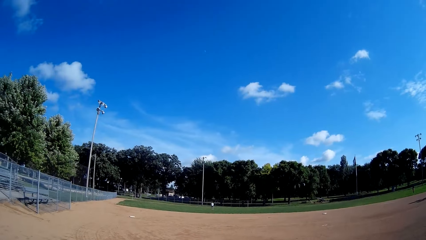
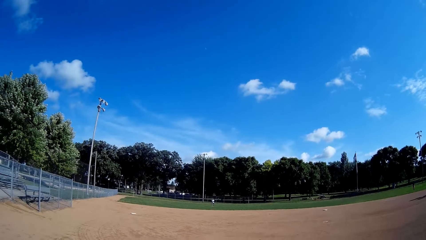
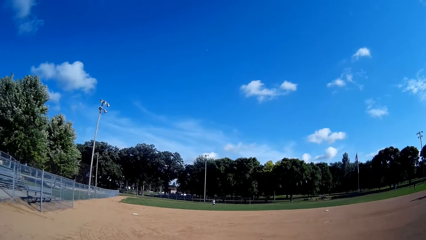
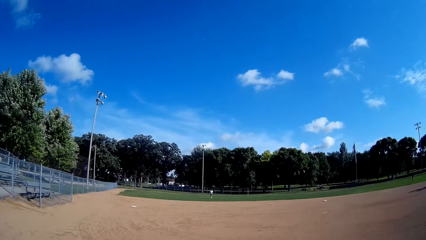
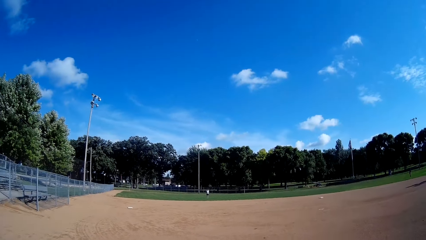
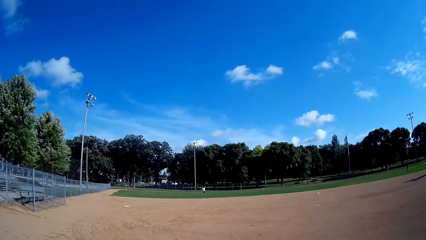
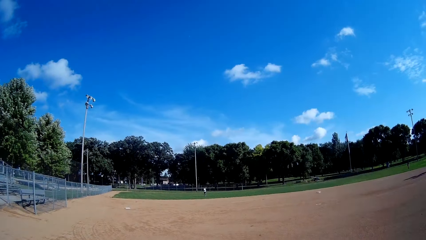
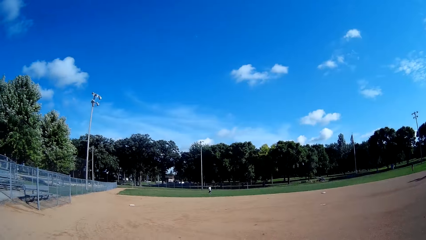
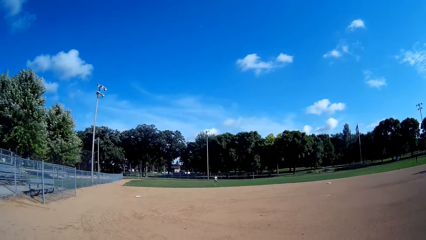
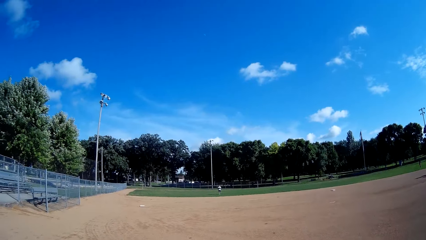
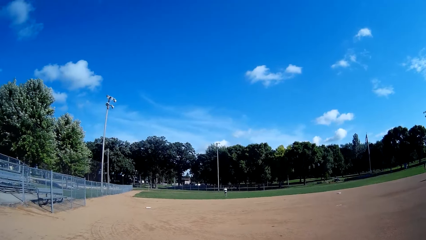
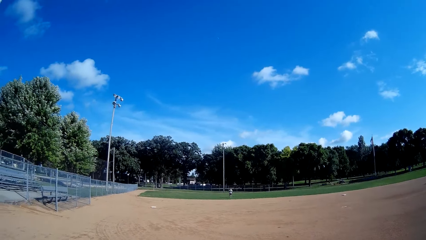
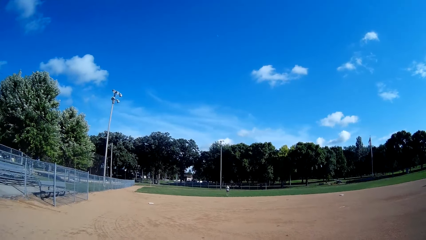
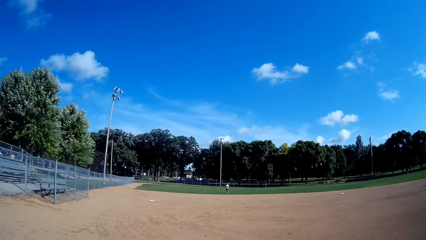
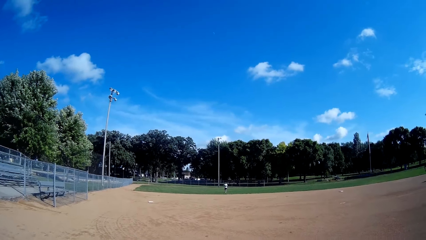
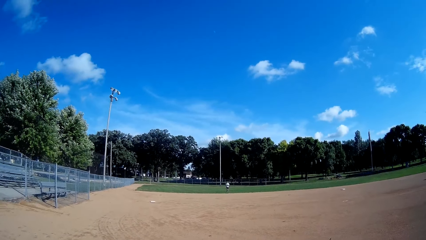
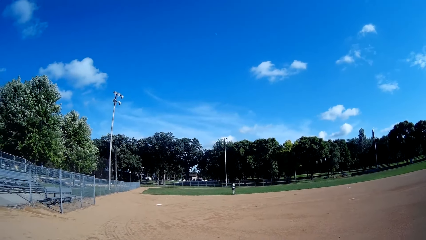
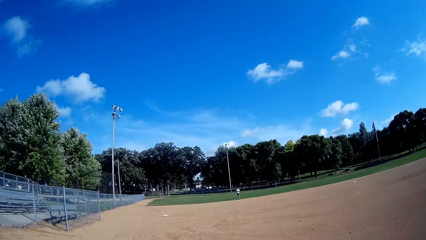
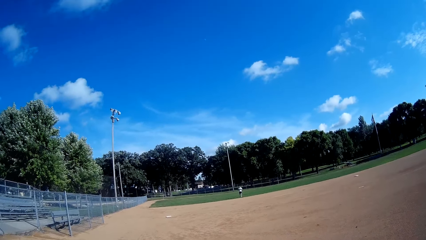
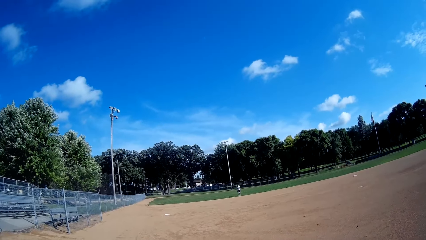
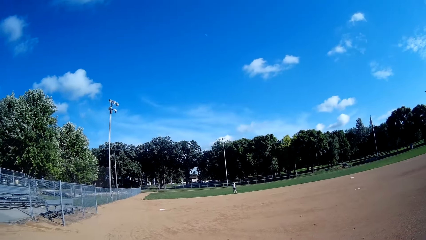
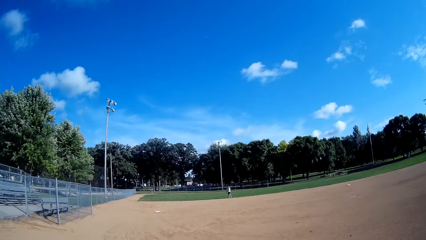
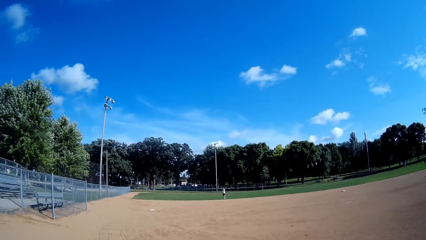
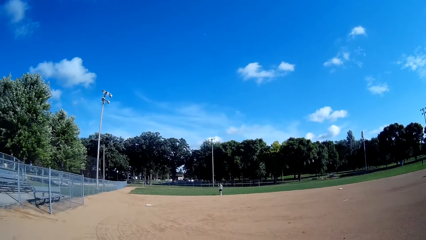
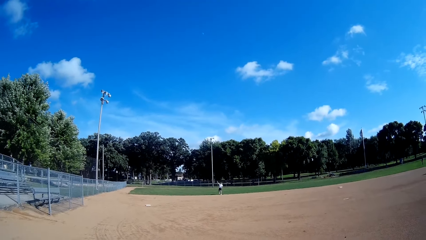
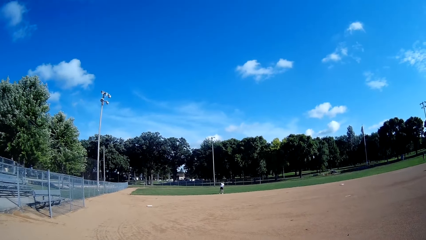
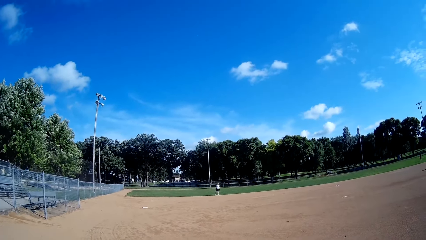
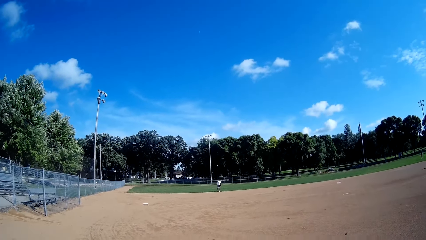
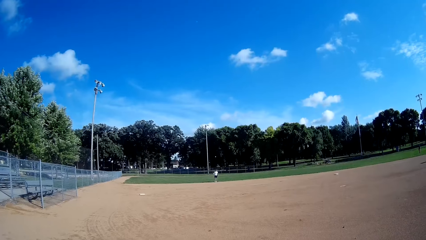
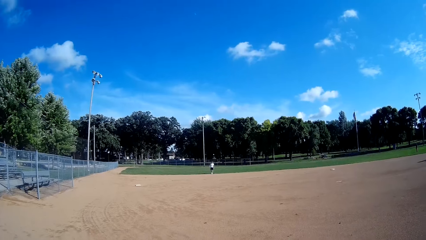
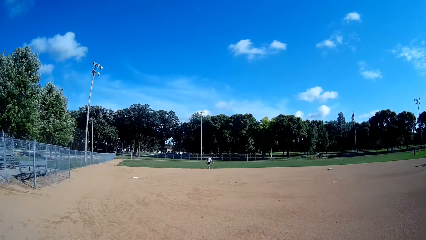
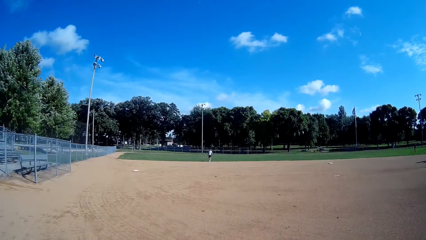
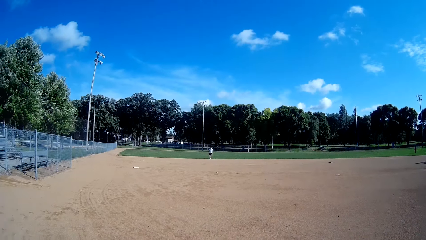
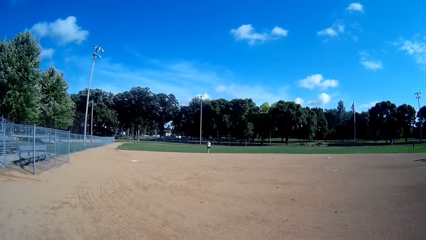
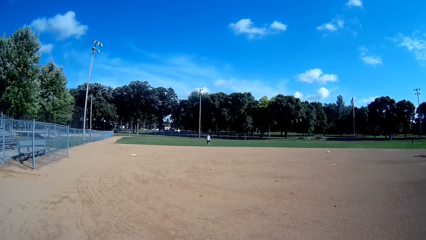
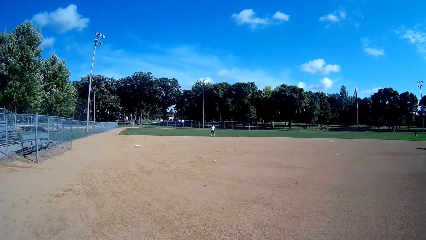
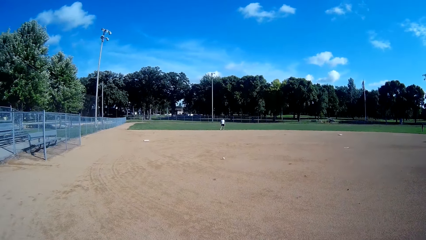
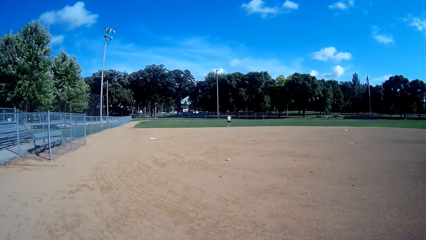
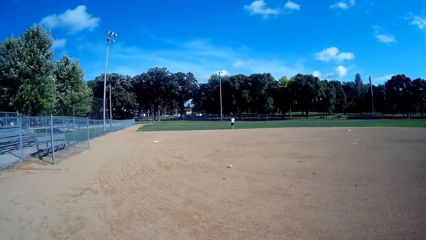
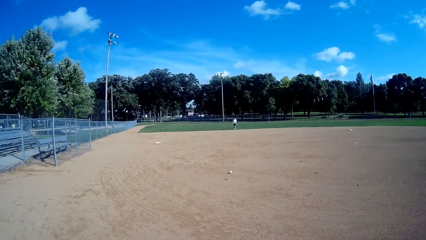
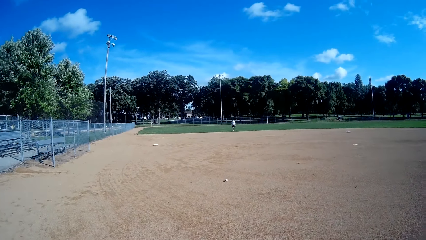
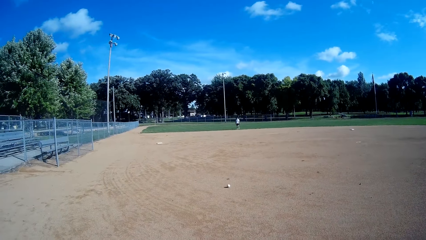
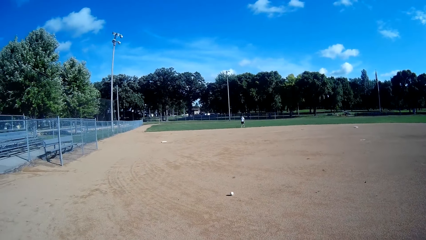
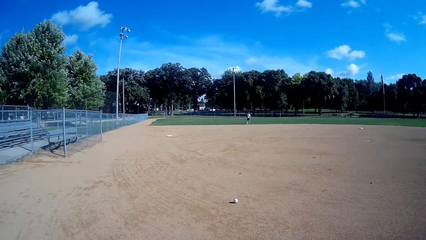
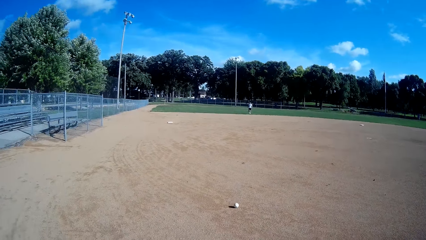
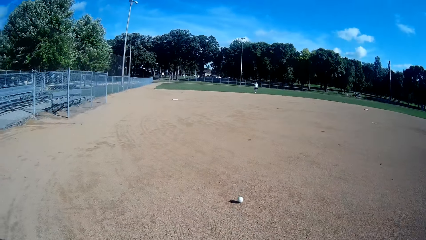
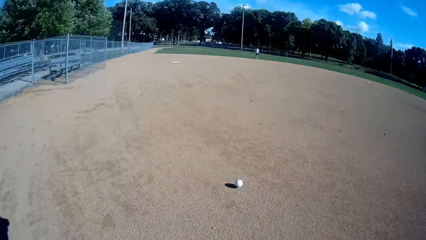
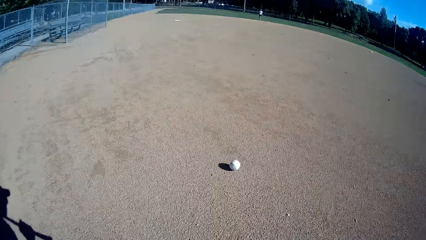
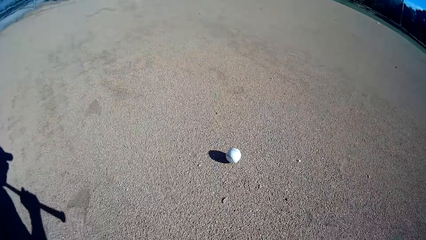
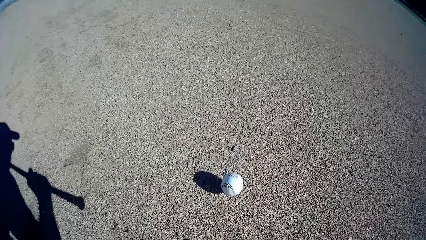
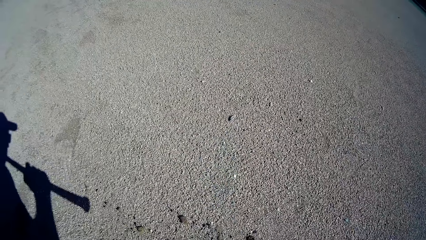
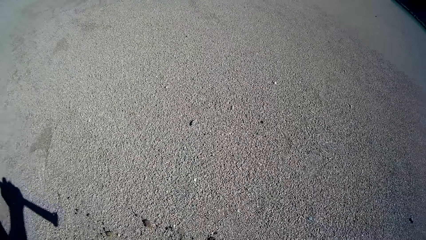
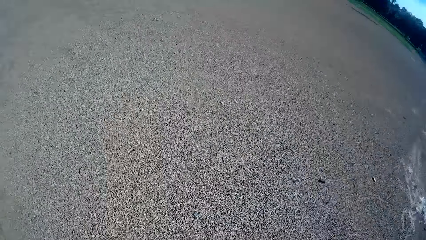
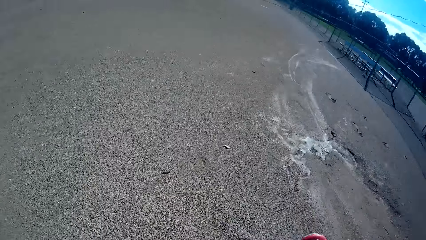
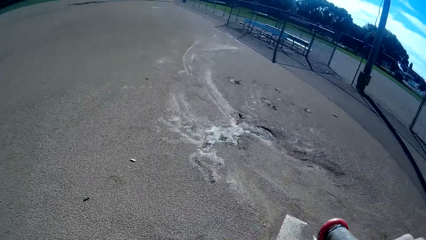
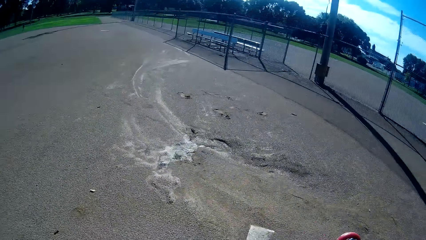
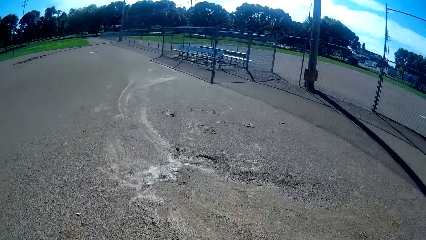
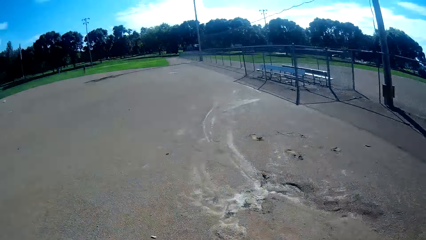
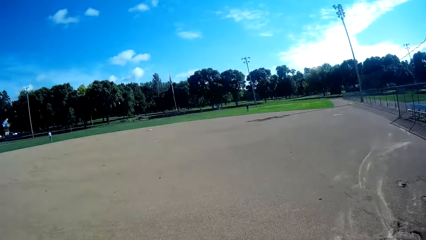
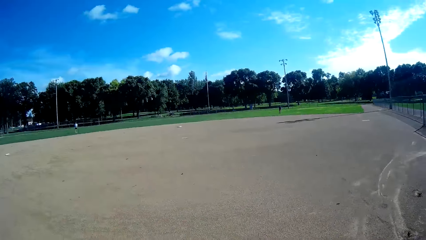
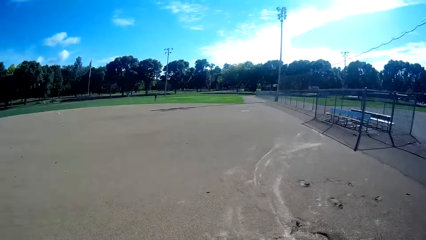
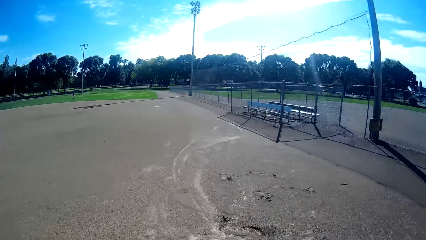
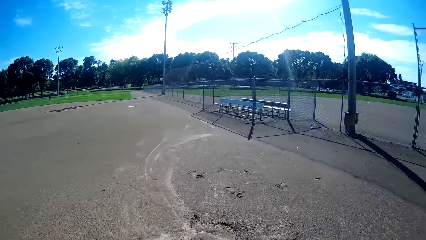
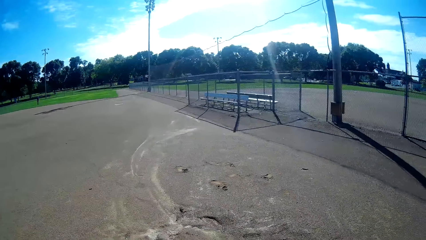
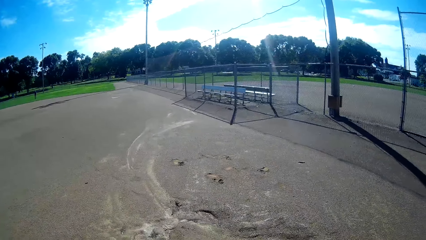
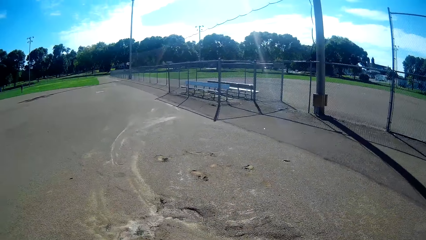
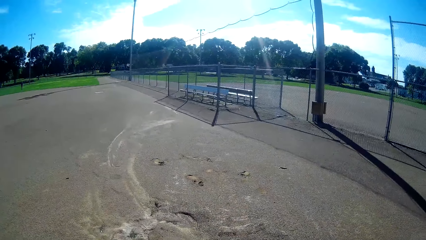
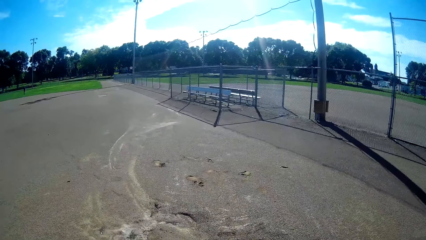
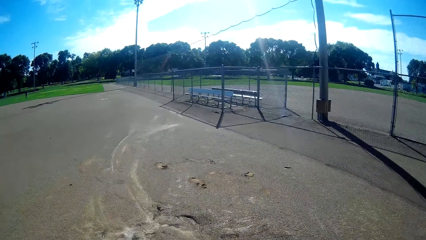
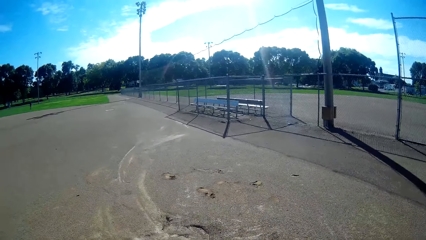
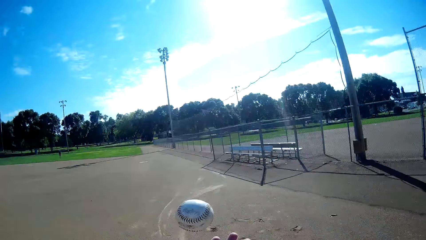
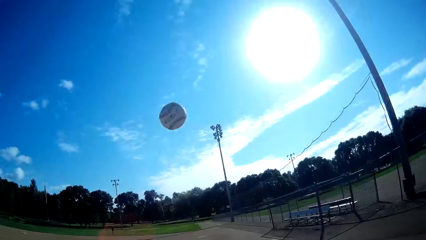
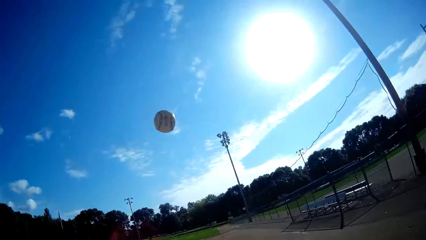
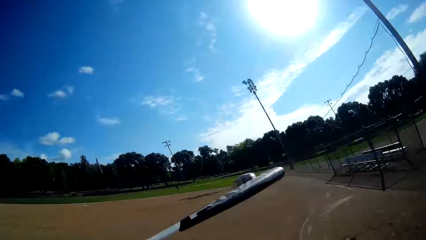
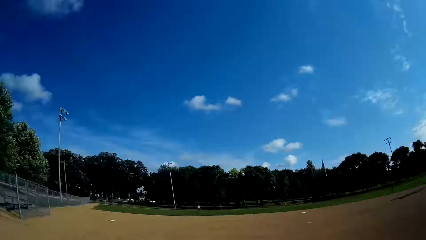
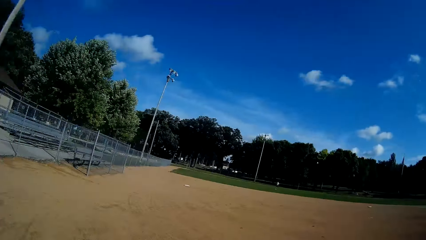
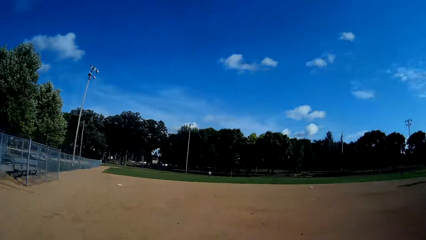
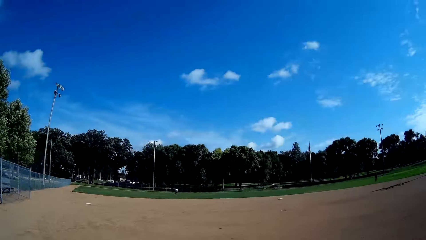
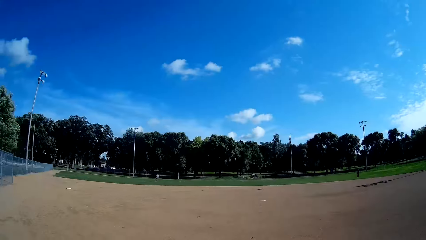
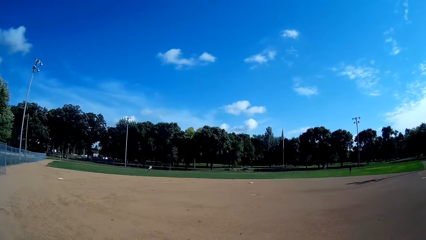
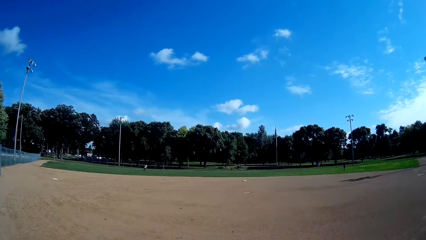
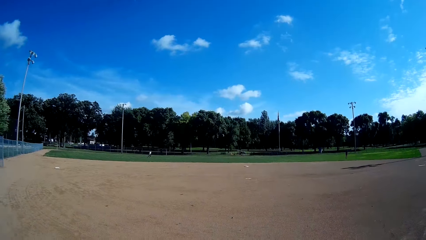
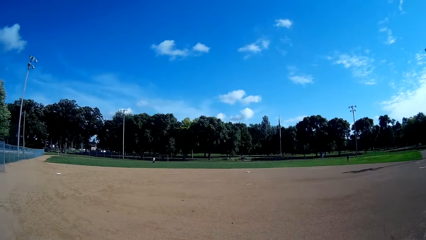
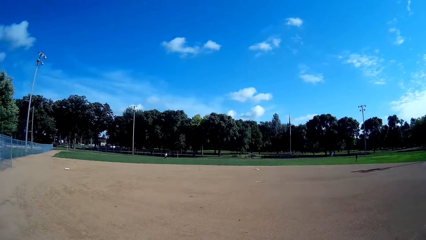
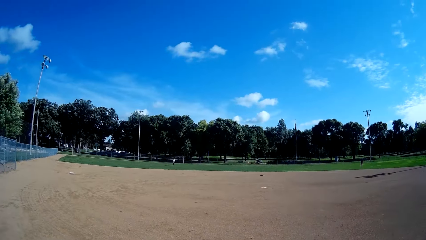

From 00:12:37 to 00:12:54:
A man runs forward after the baseball. The man throws the baseball to the camera wearer. The man hits the baseball with the baseball bat in his hand. The camera wearer looks at the baseball on the ground. The man moves backwards. The camera wearer looks at the baseball on the ground. He catches the baseball. He looks around and throws the baseball up. He hits the baseball with the baseball bat in his hand. The man jogs to the left.
